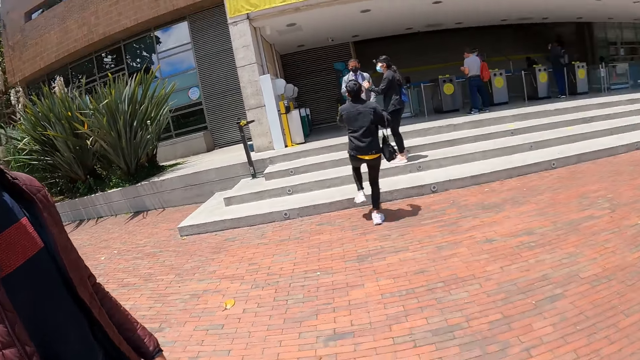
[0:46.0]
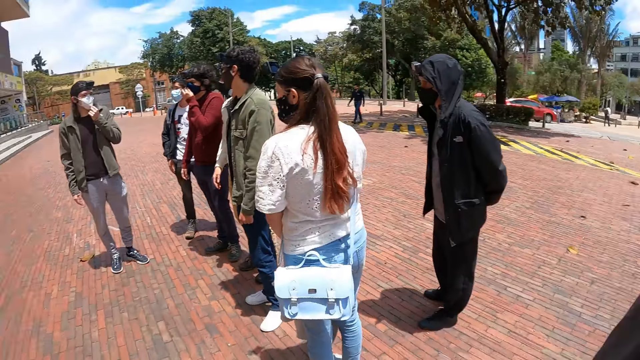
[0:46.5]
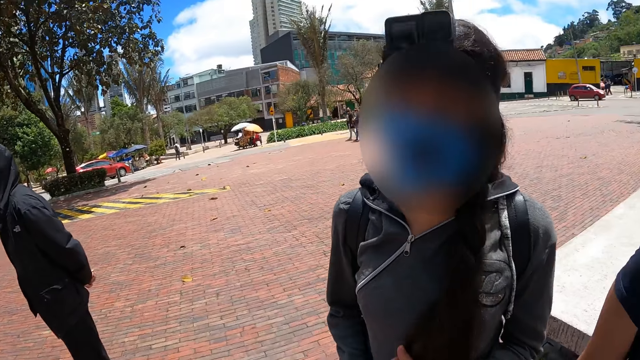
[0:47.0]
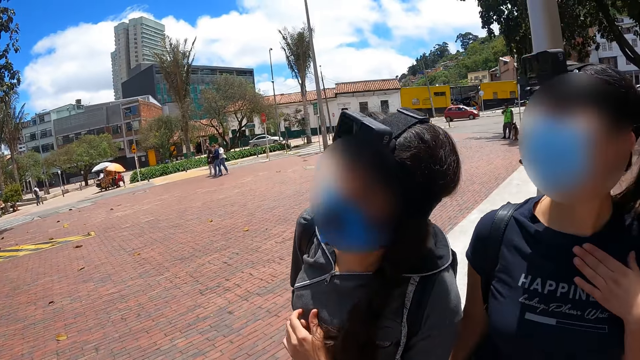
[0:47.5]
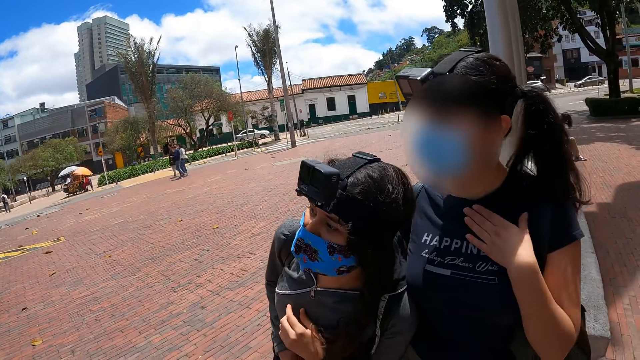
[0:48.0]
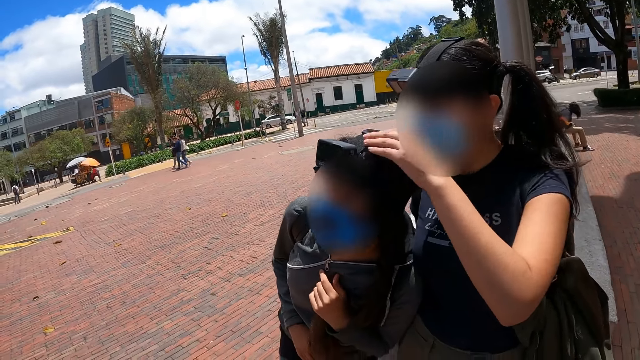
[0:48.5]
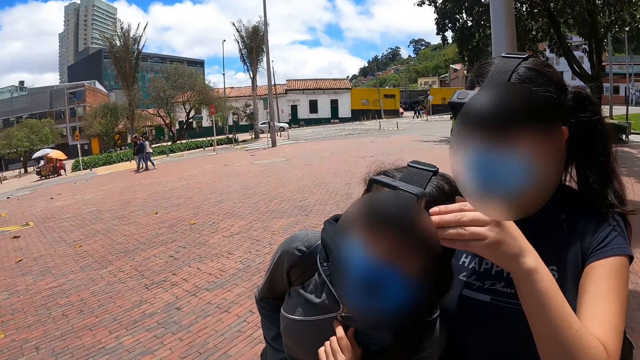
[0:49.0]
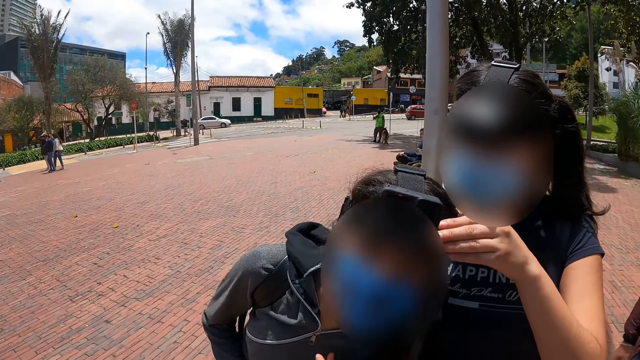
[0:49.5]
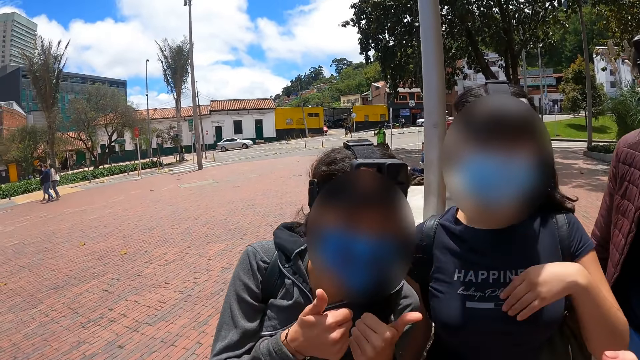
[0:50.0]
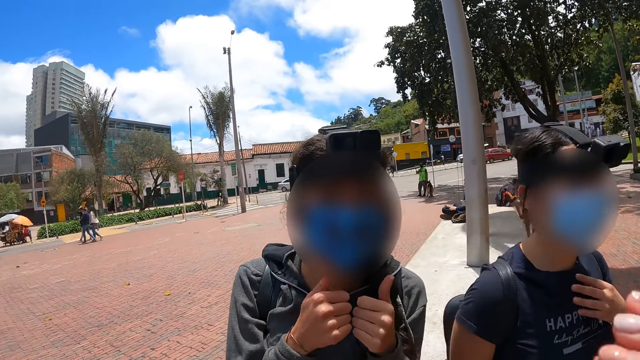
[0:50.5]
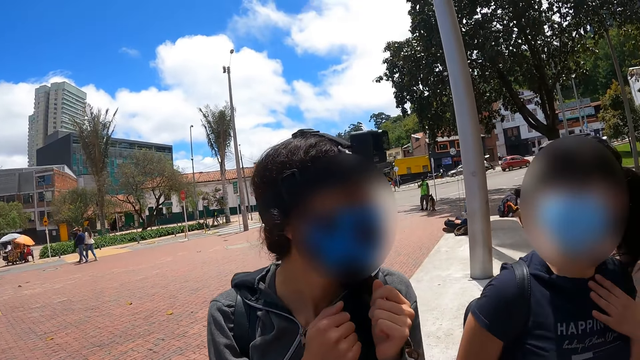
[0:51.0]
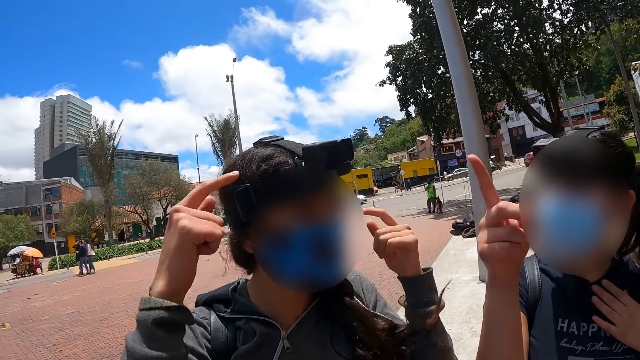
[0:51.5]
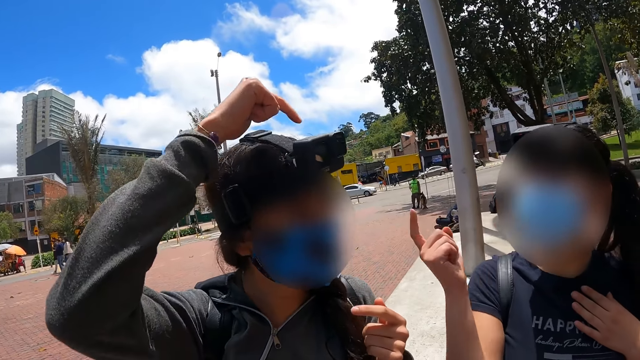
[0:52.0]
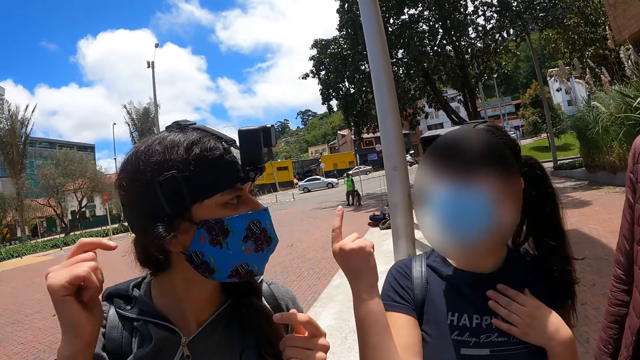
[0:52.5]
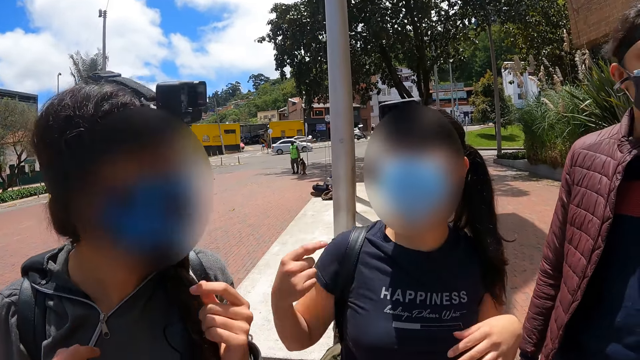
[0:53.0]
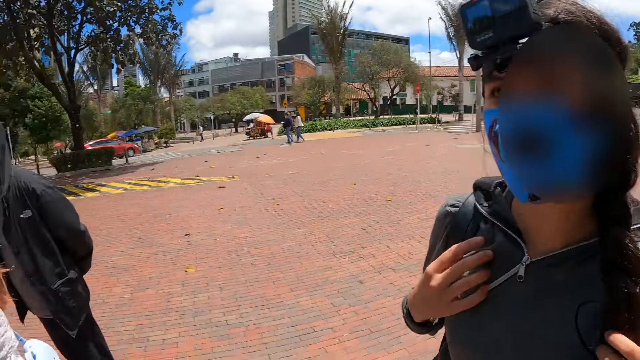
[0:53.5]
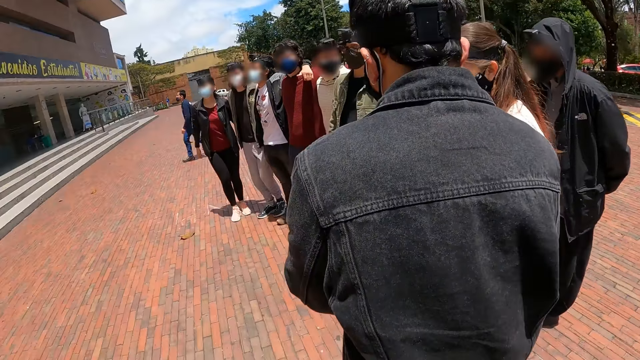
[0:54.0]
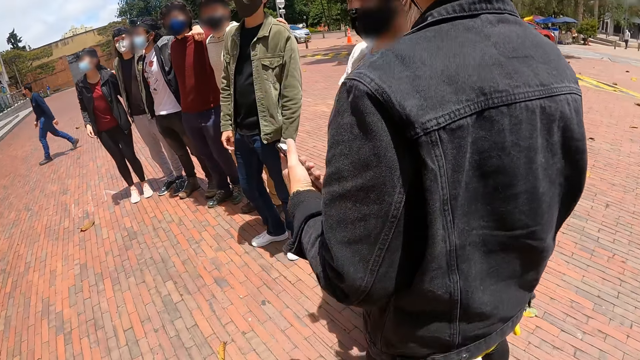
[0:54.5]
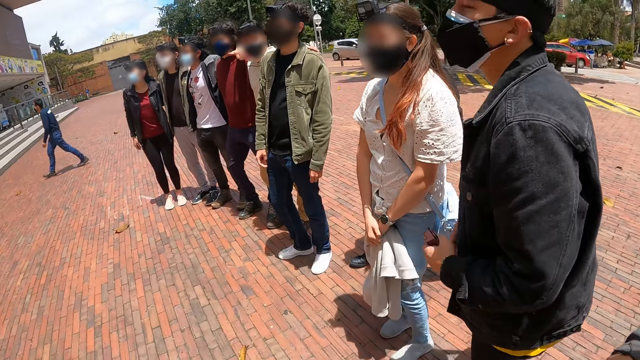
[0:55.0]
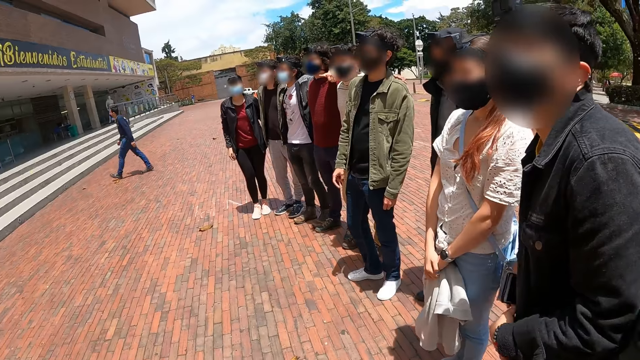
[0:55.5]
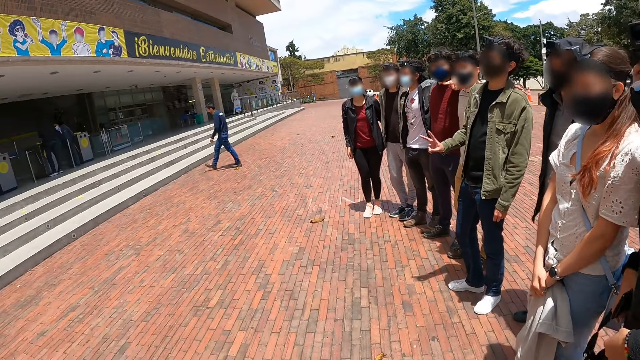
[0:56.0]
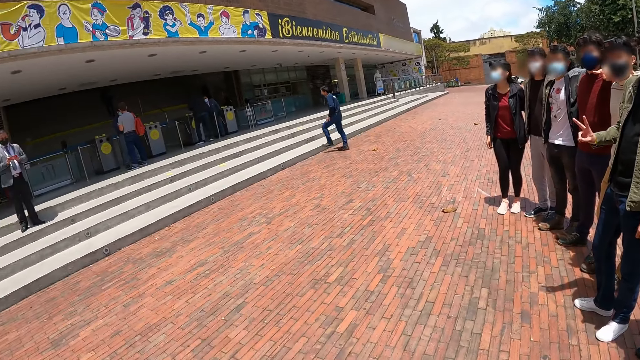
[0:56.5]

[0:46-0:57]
The camera wearer stares around the compound. A person makes gestures to the camera wearer. The camera wearer stares around the compound.

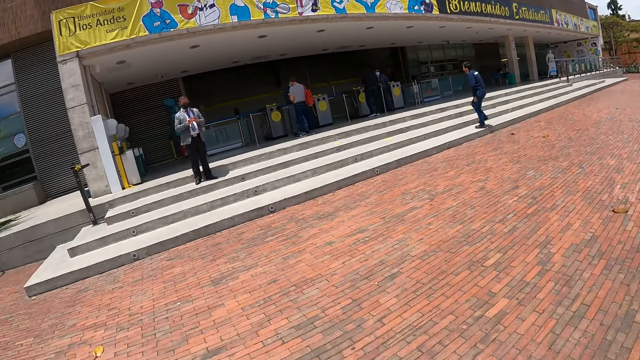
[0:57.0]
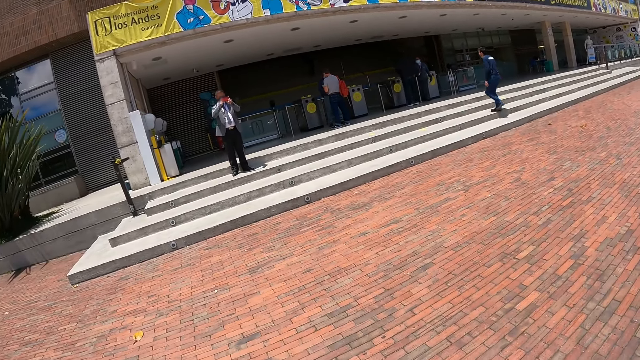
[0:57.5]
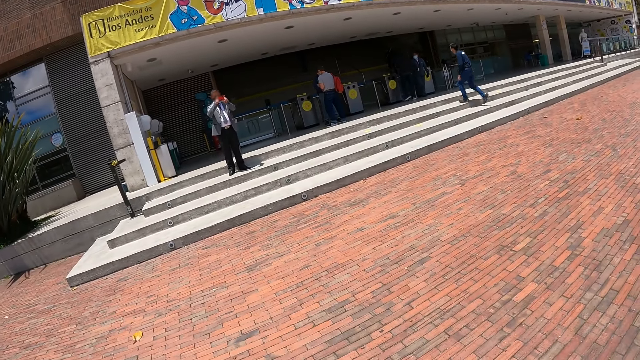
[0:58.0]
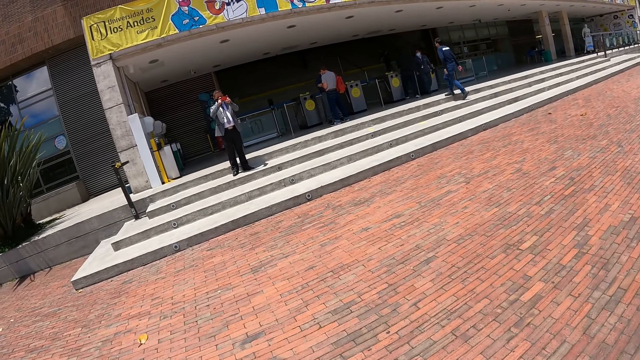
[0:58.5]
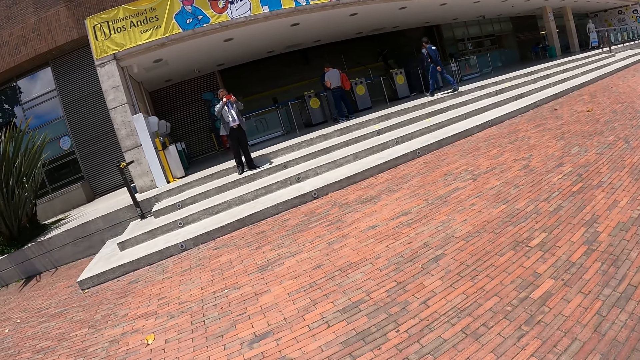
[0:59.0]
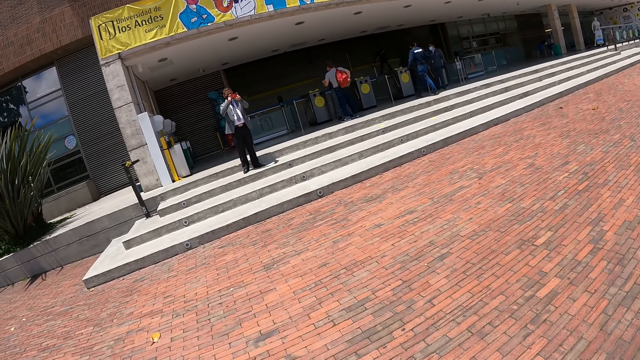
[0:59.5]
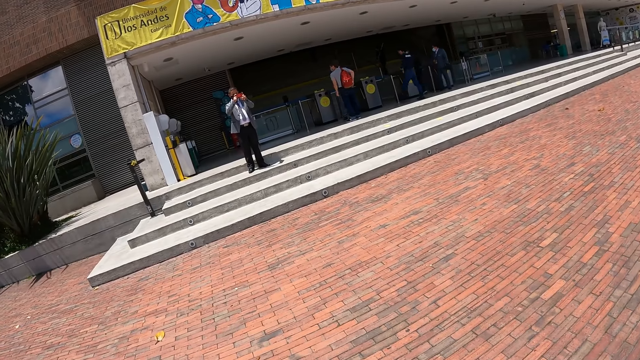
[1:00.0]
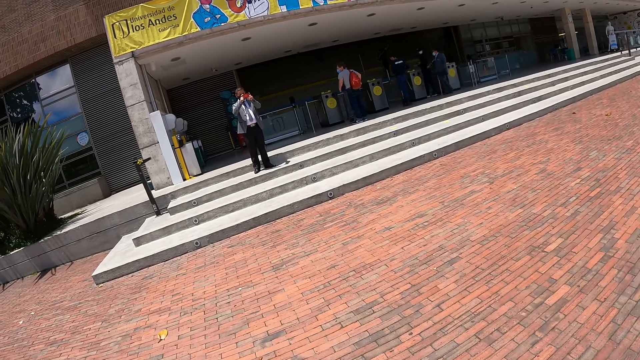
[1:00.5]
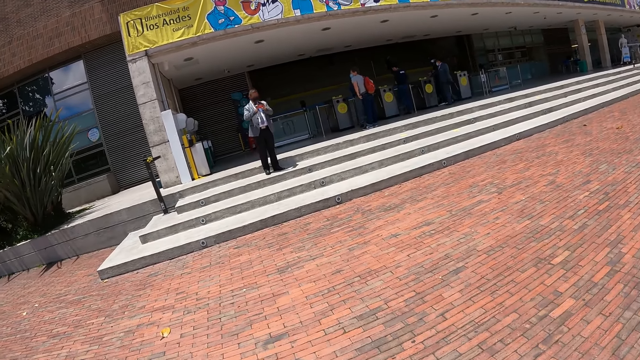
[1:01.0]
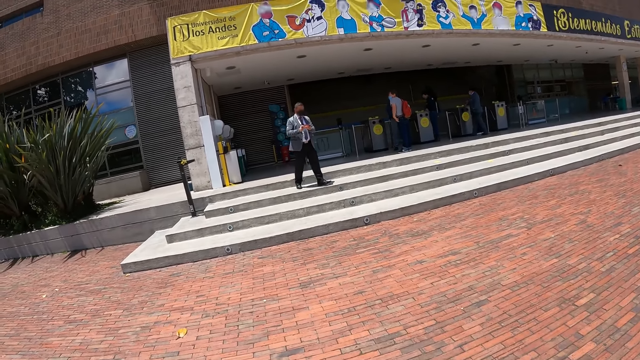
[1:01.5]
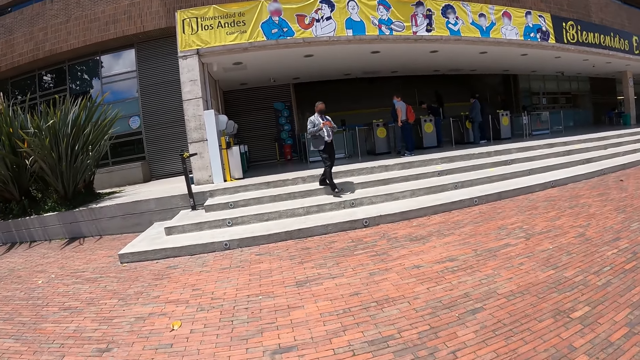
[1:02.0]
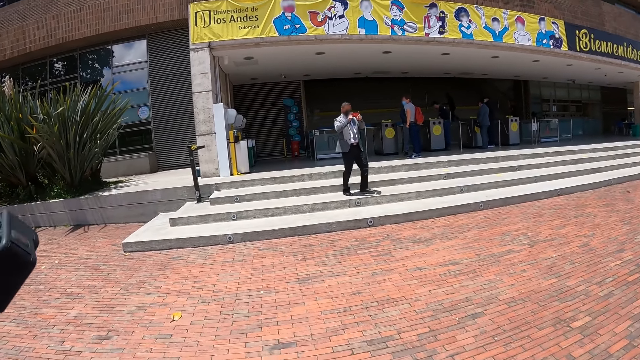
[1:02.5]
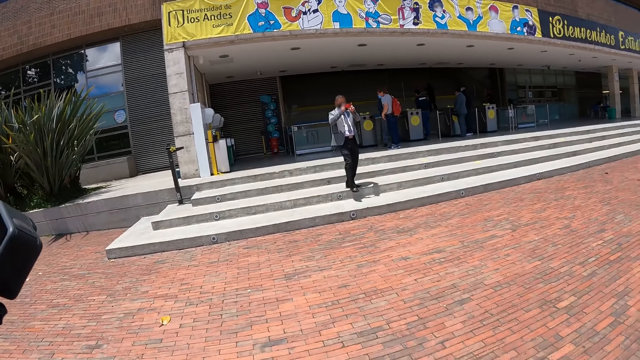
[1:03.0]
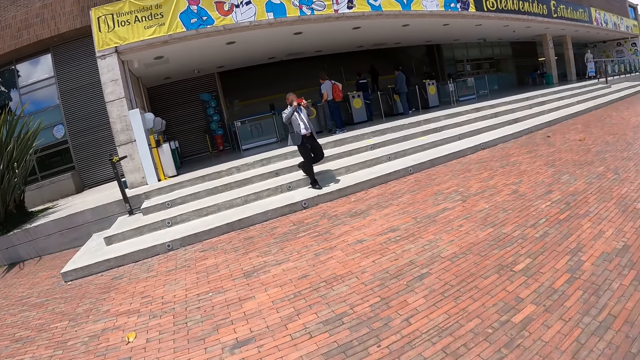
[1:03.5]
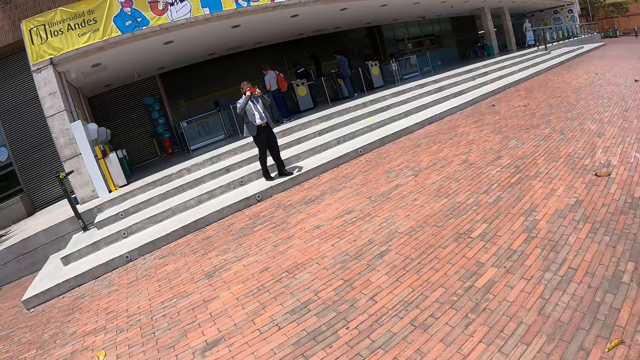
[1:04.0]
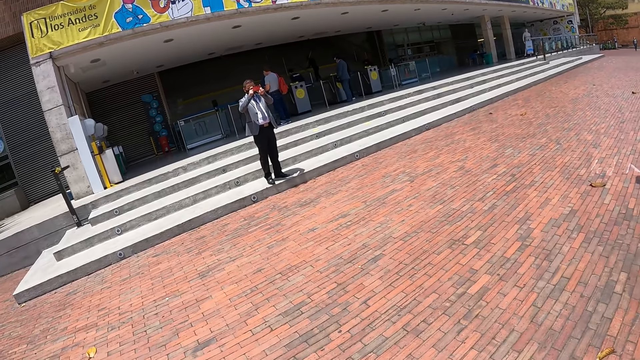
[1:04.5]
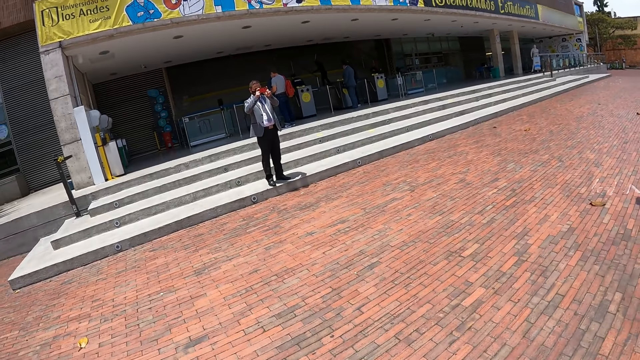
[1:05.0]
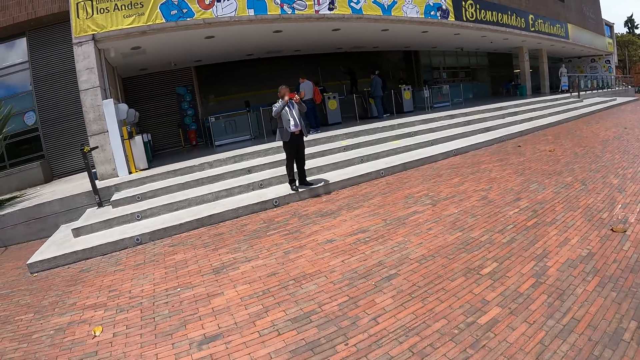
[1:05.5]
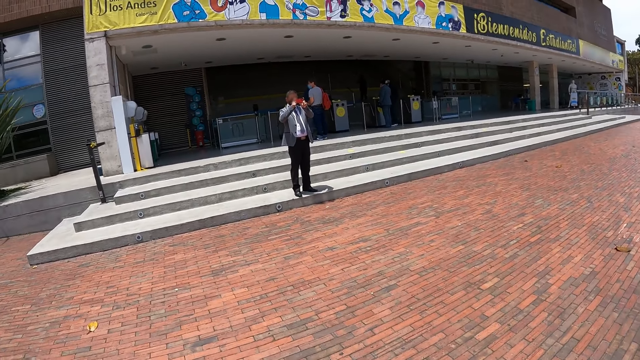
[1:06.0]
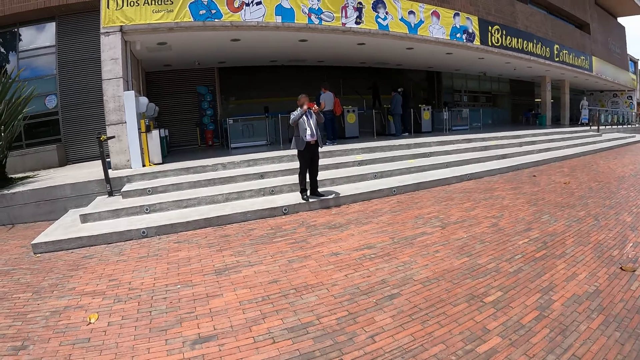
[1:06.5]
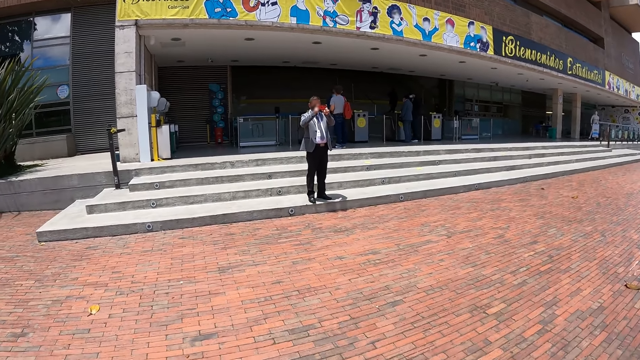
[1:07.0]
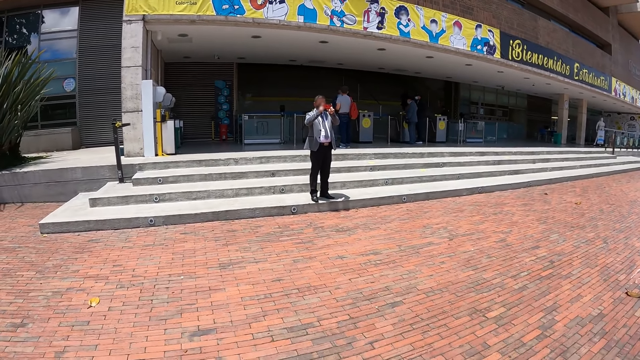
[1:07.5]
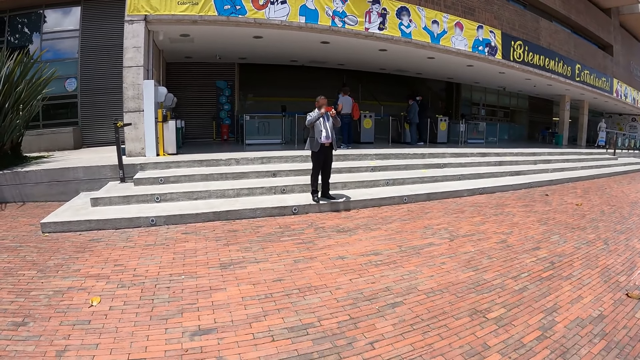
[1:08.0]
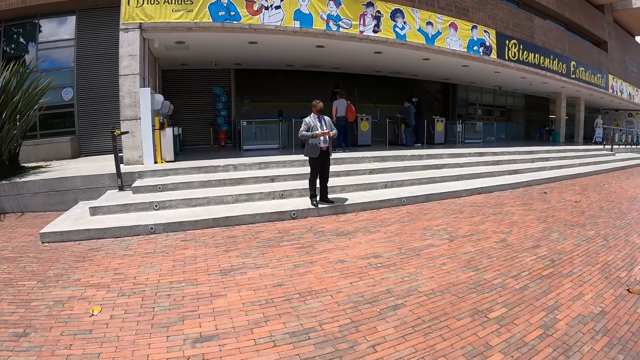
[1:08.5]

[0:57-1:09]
The camera wearer stares at a man. The man takes a picture with the phone, walks around the compound, moves down the stairs and takes a picture with the phone.
